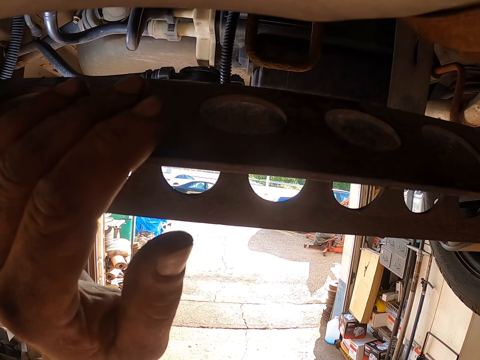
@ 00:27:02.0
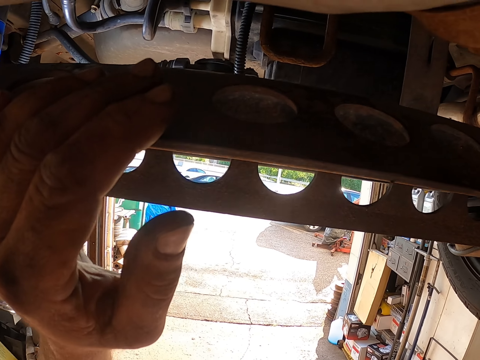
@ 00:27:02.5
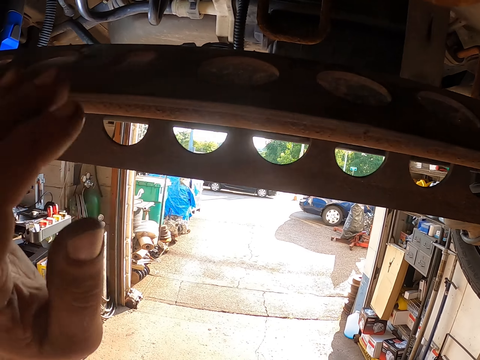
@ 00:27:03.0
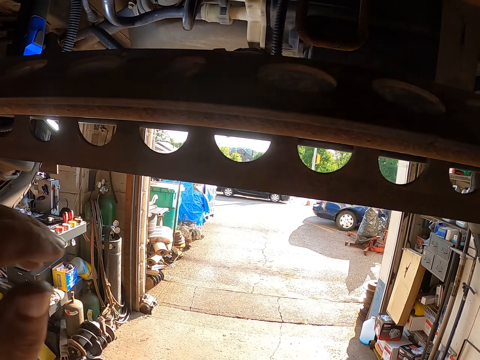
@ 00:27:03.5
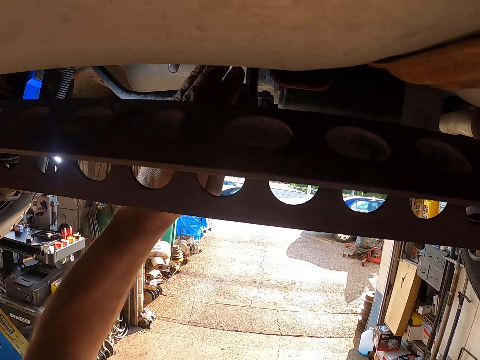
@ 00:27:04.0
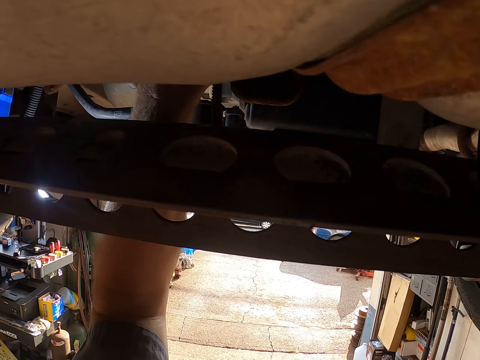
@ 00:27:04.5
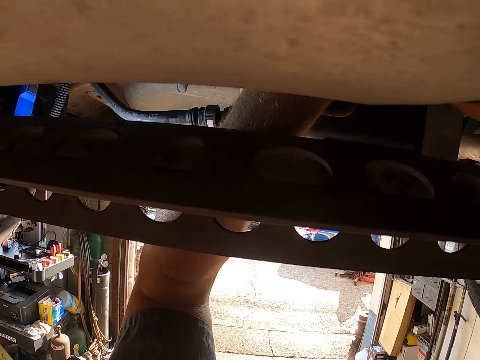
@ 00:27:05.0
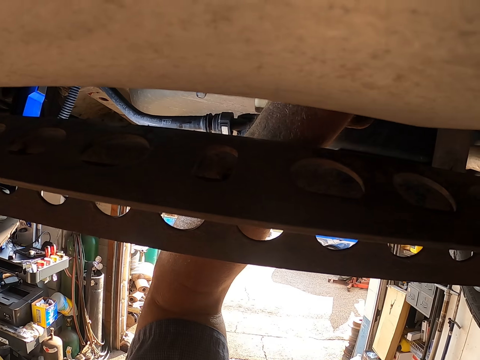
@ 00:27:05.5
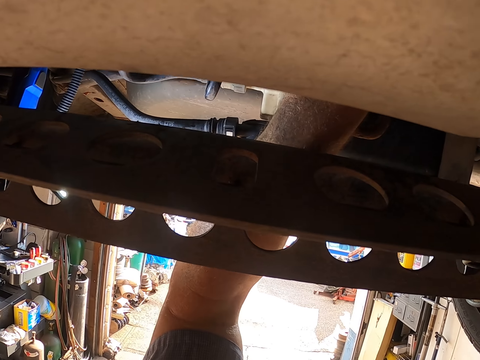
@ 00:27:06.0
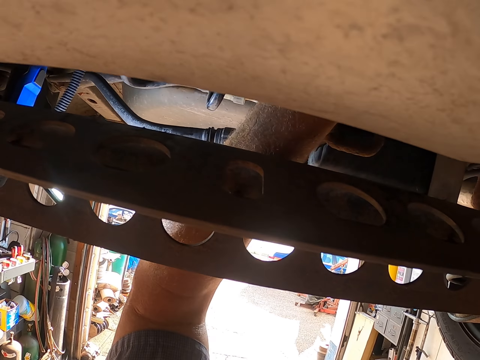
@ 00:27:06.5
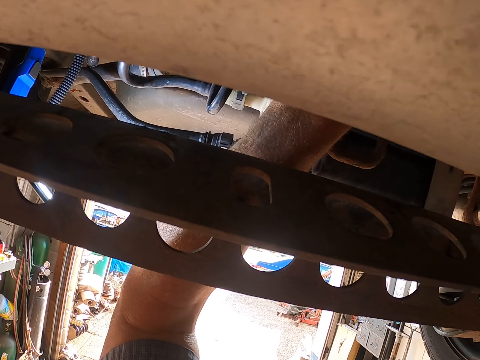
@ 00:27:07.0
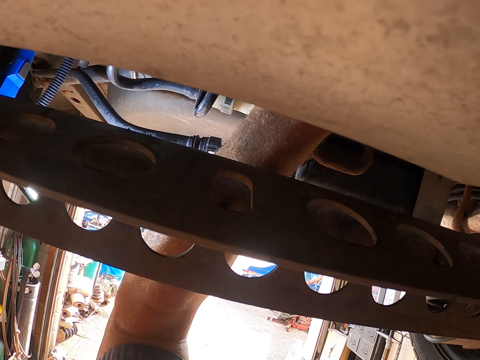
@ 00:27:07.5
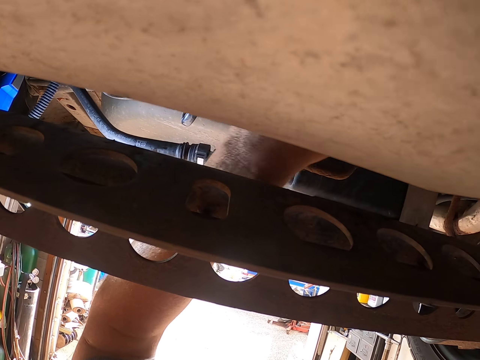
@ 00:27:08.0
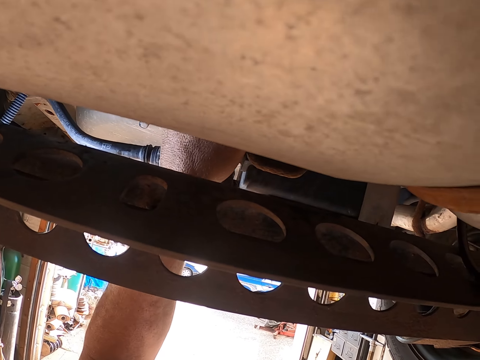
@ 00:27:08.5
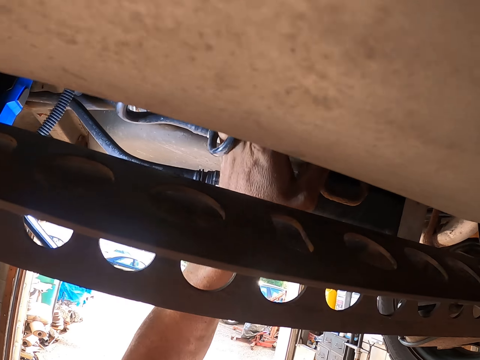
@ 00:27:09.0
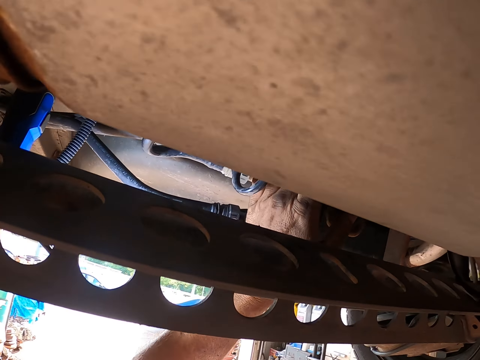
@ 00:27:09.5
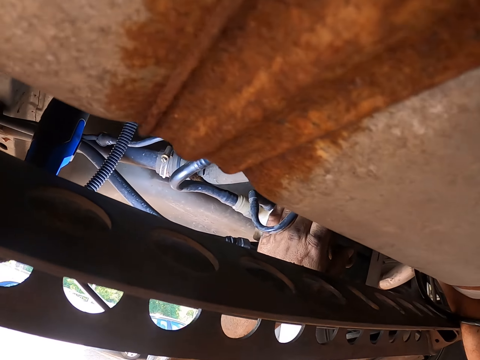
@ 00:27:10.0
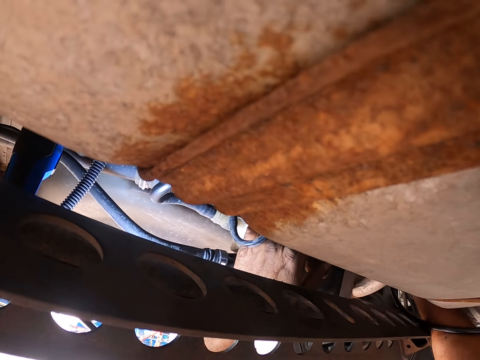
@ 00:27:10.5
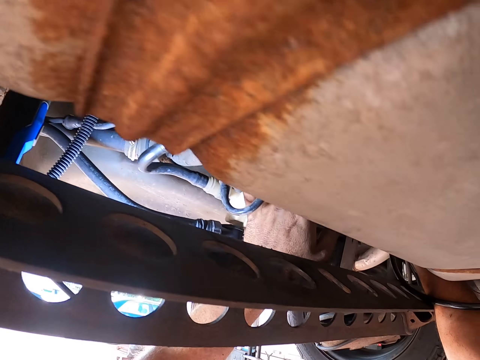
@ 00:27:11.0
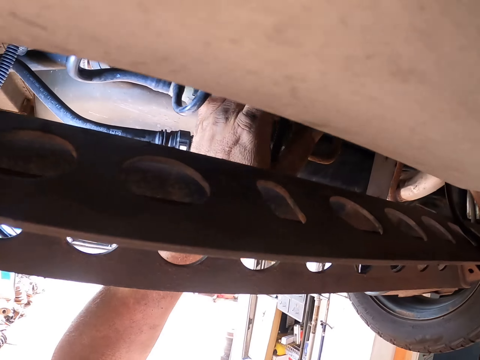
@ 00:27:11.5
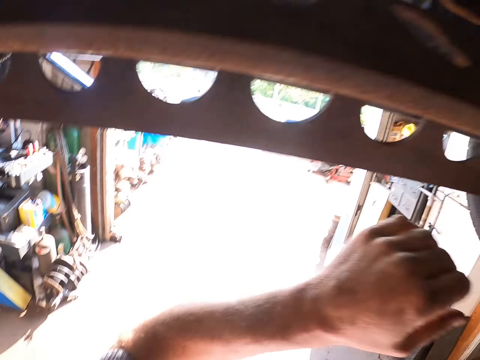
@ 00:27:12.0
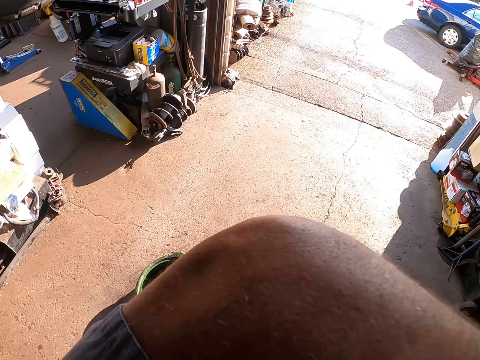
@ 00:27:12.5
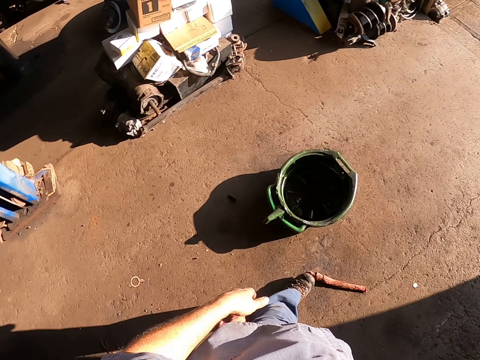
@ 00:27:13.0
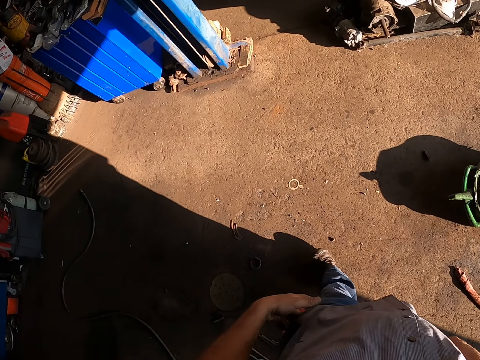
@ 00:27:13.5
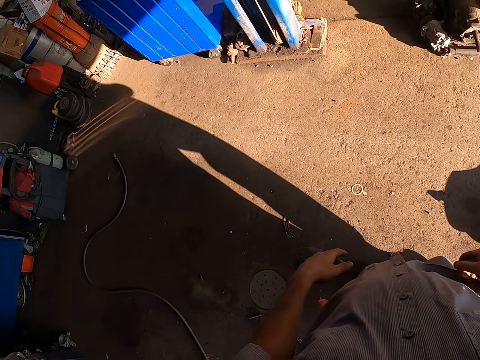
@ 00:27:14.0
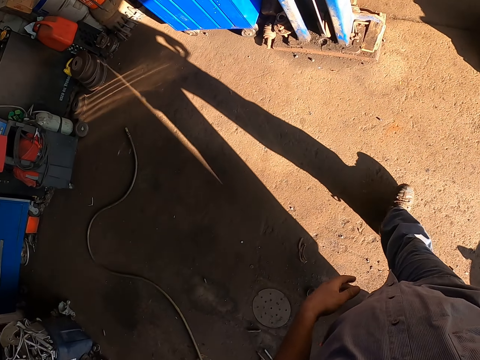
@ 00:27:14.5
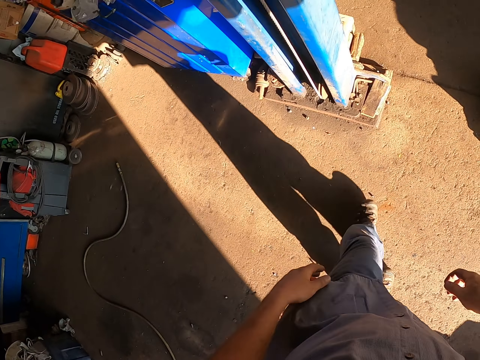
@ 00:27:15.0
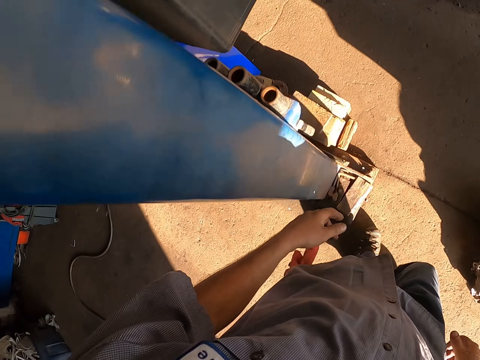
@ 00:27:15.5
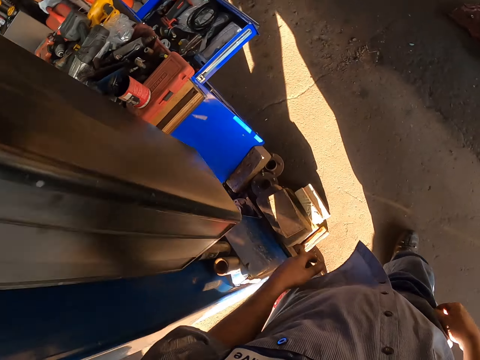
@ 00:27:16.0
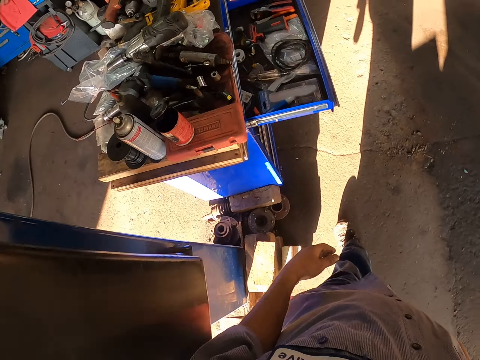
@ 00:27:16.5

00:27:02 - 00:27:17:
The camera wearer moves a hand along the lawn mower. They fix the lawn mower. They move a hand towards the face. They wipe the face with a hand. They lower a hand. They rub a hand. They walk around.

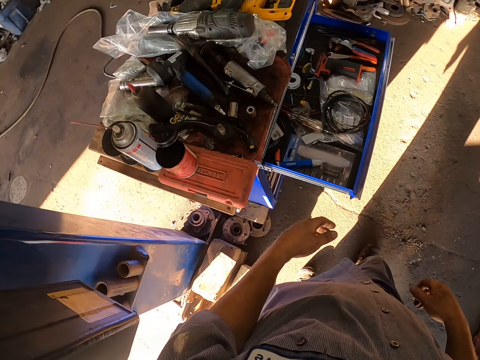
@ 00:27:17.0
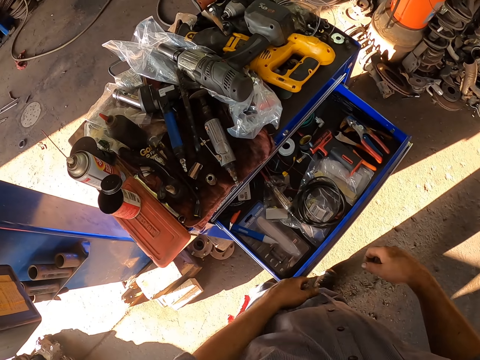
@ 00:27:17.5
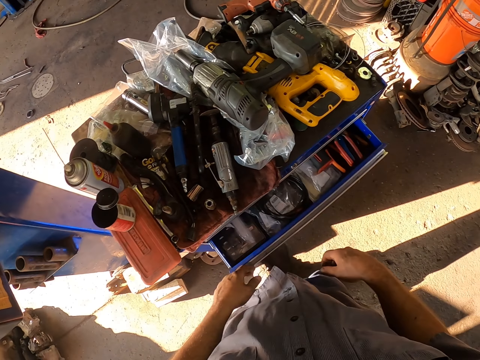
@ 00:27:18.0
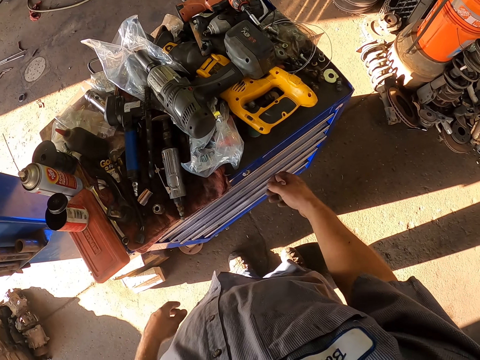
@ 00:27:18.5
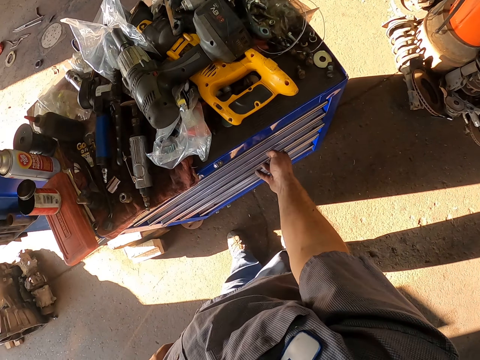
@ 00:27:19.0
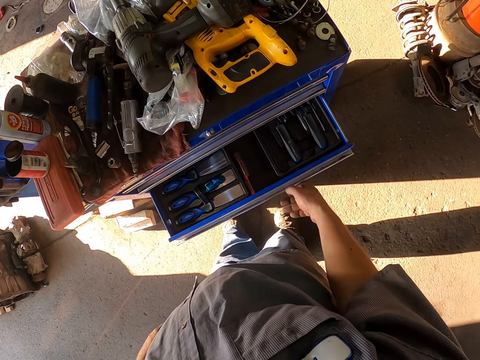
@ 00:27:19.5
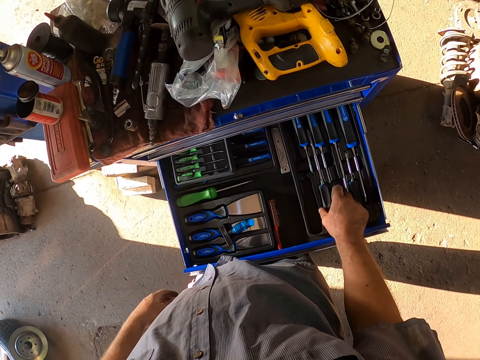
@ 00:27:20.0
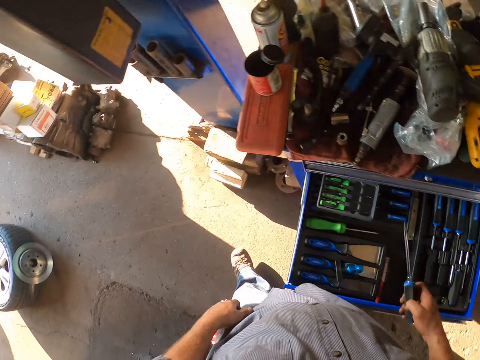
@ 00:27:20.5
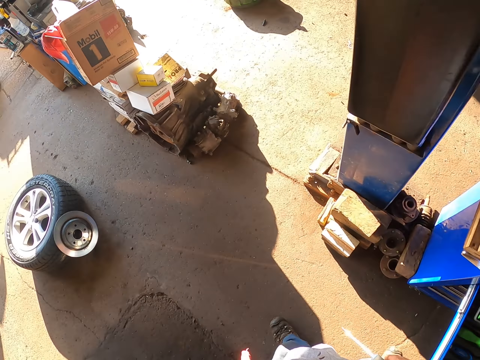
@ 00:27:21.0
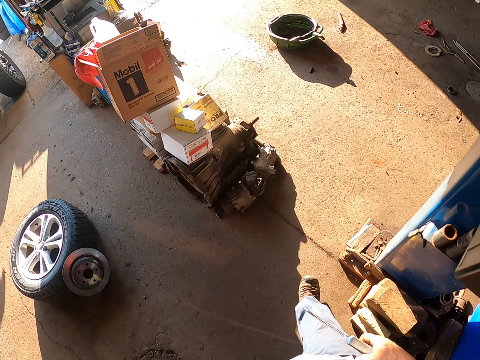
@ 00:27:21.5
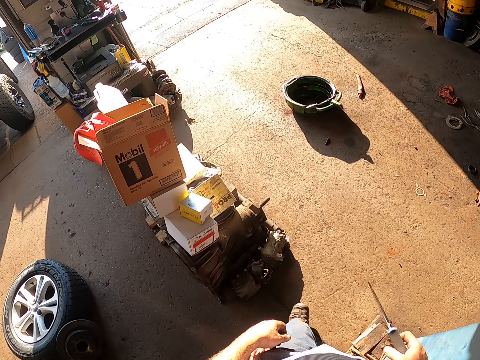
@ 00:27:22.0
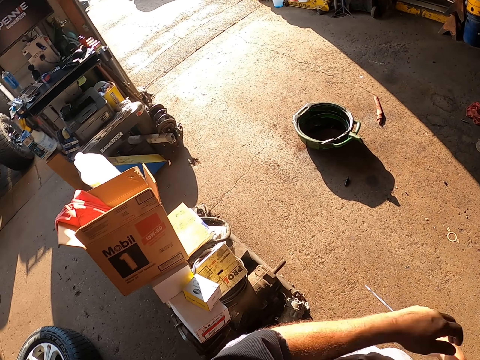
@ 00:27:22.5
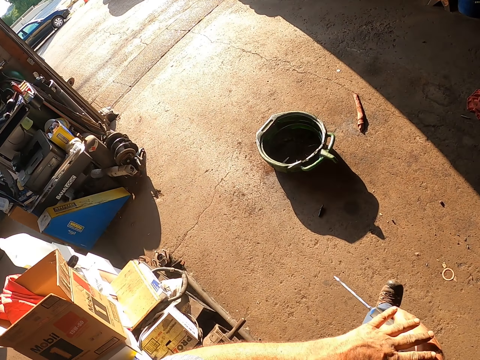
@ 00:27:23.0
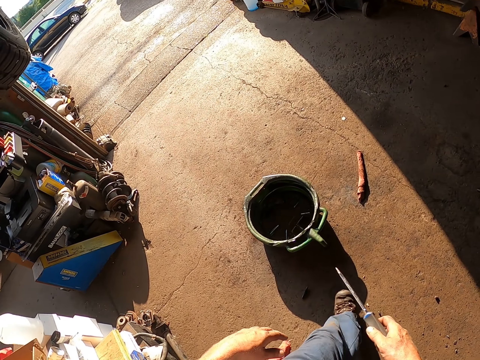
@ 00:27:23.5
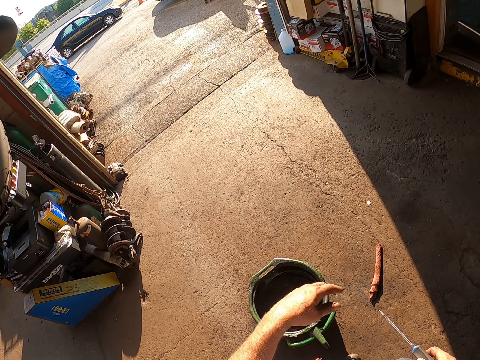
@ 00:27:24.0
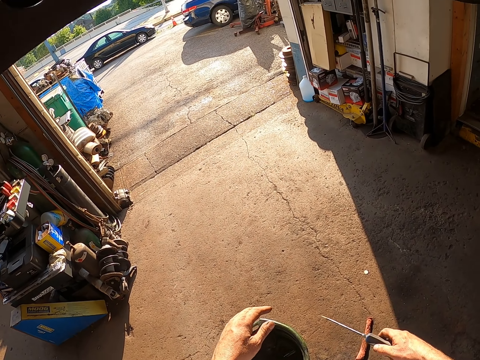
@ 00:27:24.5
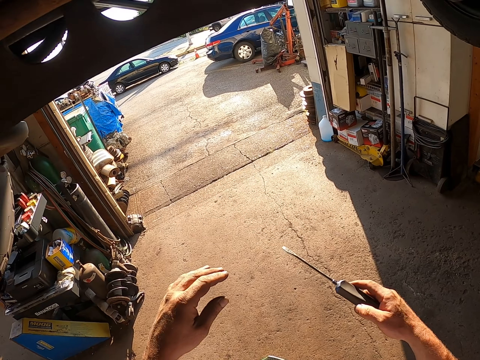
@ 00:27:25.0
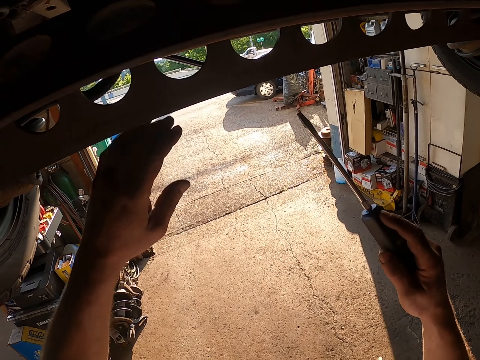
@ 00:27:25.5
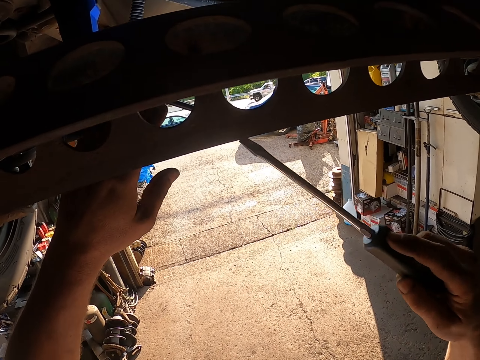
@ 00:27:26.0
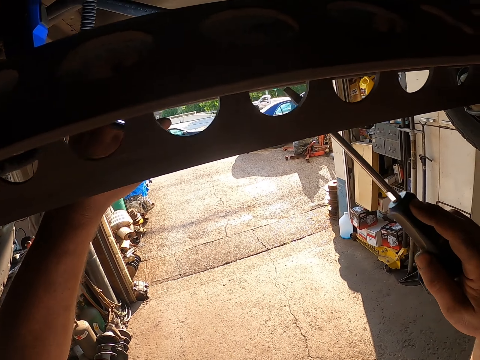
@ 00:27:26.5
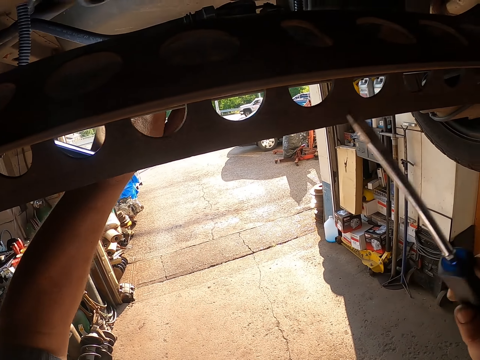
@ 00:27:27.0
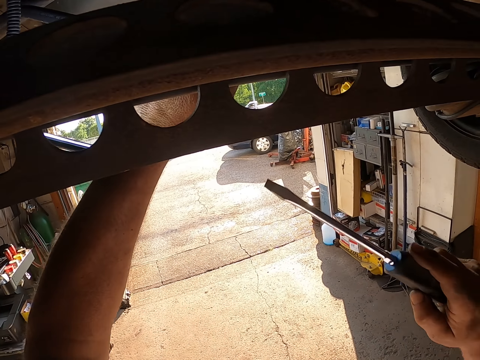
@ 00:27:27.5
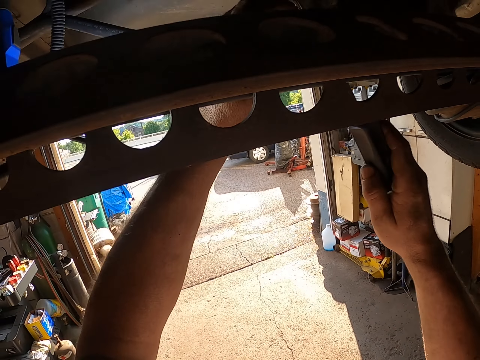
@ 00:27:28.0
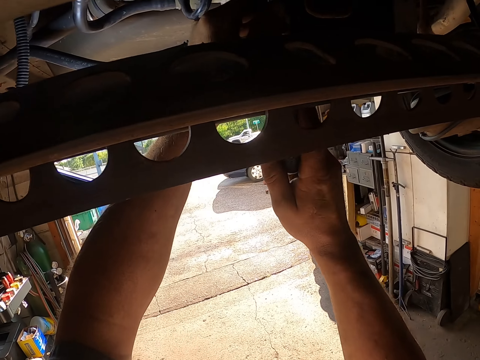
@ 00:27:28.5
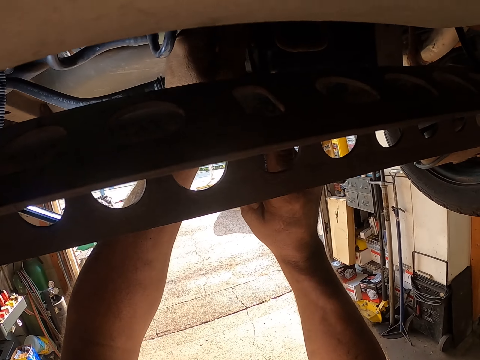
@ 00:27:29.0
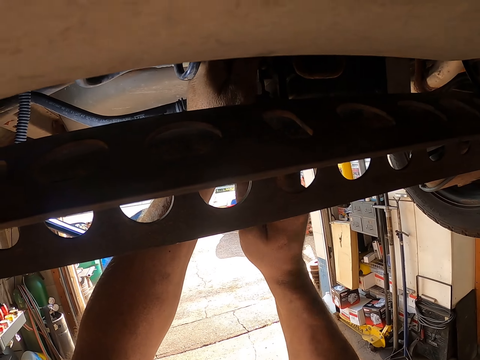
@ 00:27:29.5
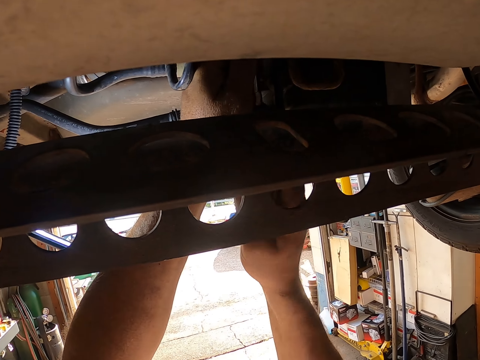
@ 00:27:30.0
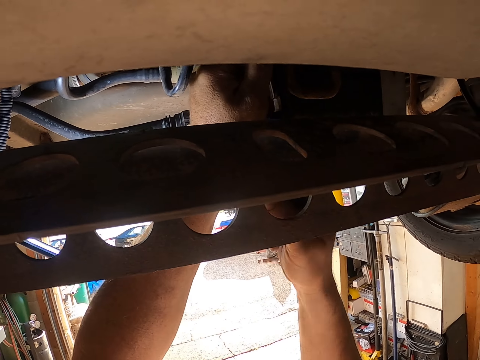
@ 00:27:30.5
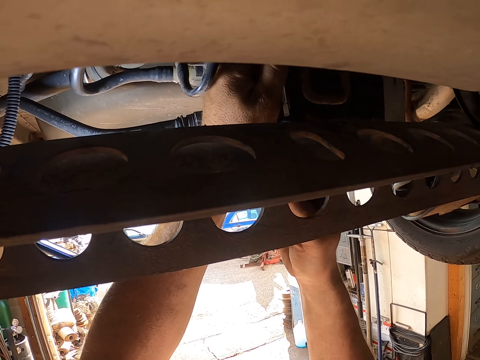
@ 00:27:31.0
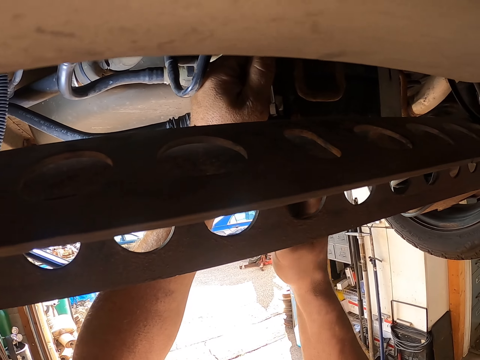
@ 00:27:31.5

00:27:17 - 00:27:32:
The camera wearer closes the toolbox drawer. They open the toolbox drawer. They take the screwdriver from the drawer. They move the left hand. They fix the car chassis with the screwdriver. They tighten something with the screwdriver.
